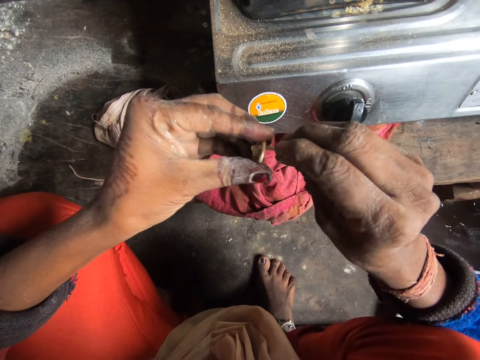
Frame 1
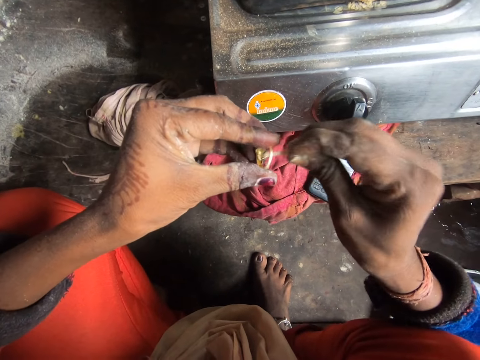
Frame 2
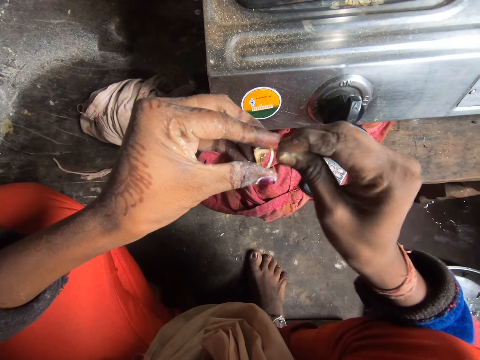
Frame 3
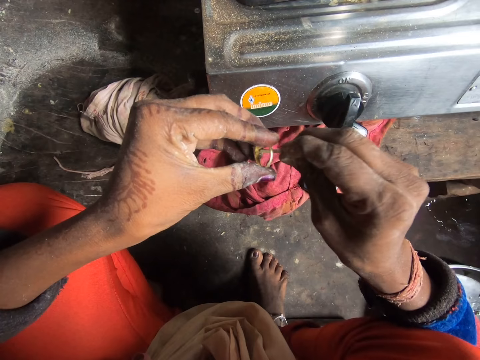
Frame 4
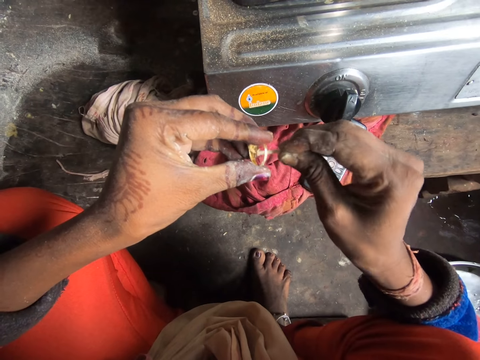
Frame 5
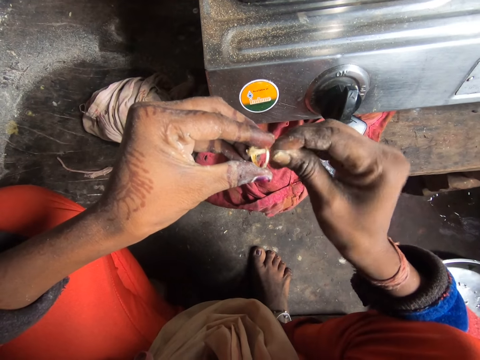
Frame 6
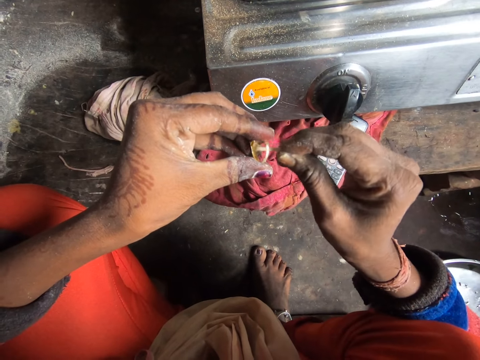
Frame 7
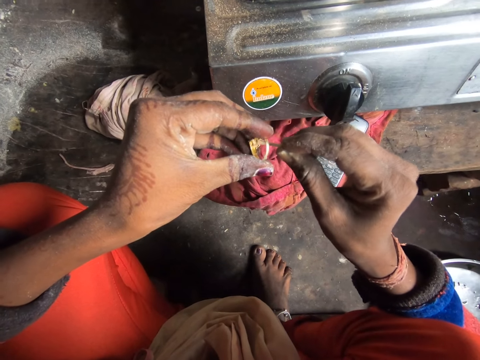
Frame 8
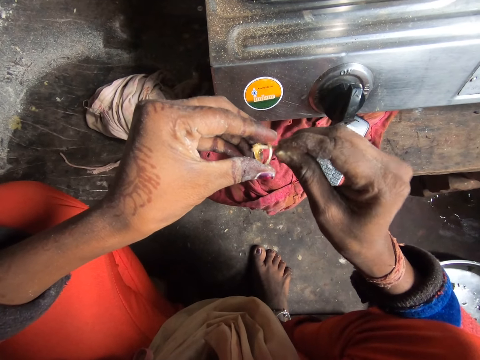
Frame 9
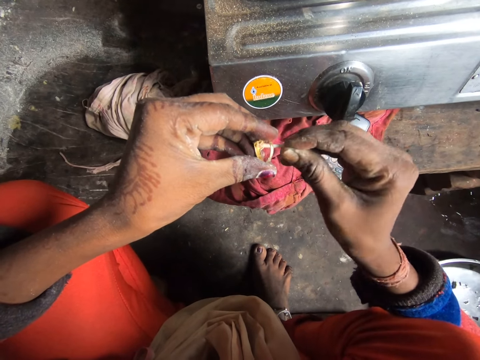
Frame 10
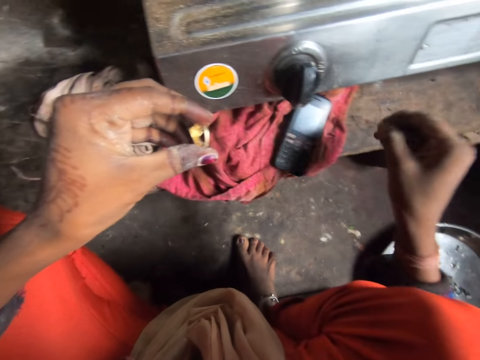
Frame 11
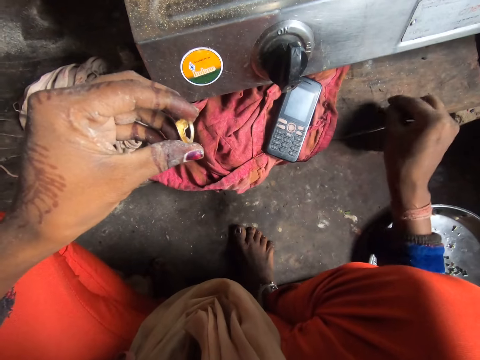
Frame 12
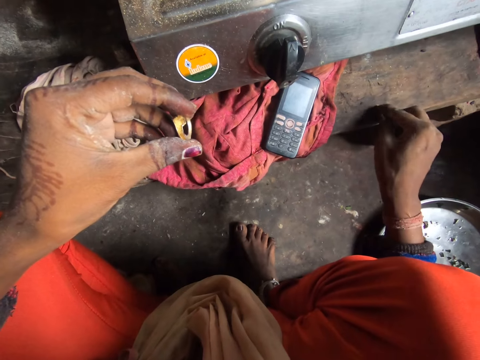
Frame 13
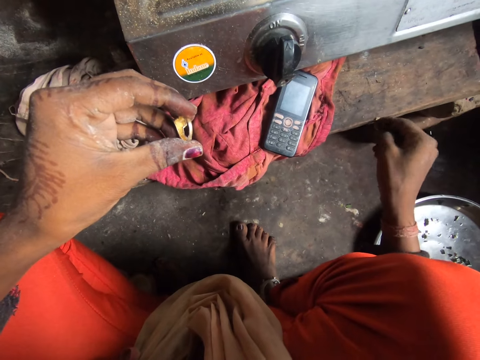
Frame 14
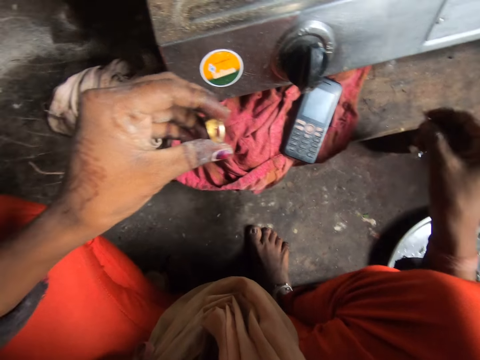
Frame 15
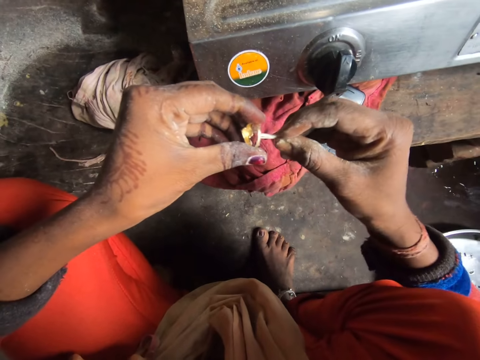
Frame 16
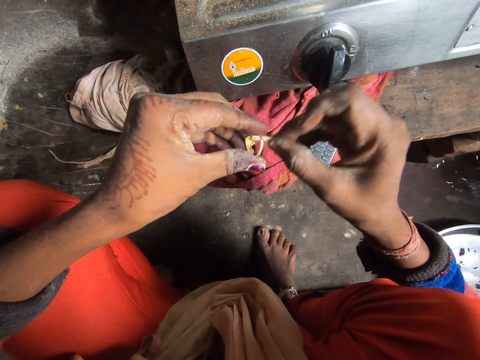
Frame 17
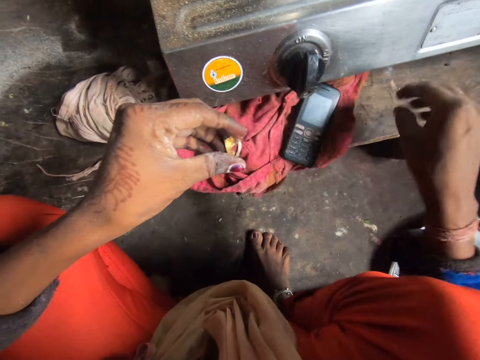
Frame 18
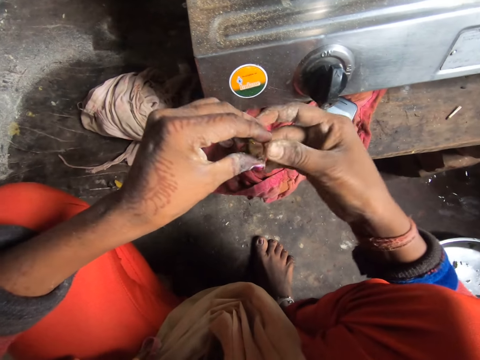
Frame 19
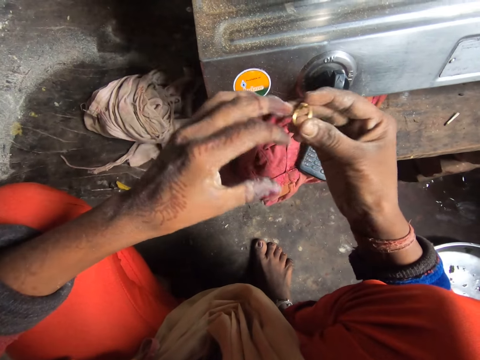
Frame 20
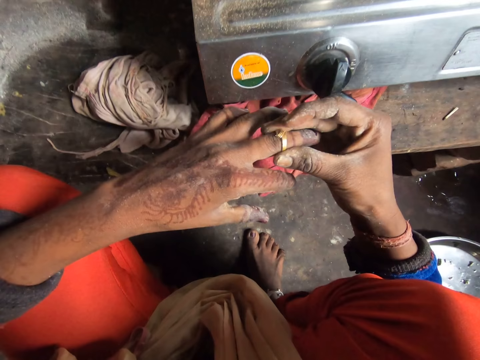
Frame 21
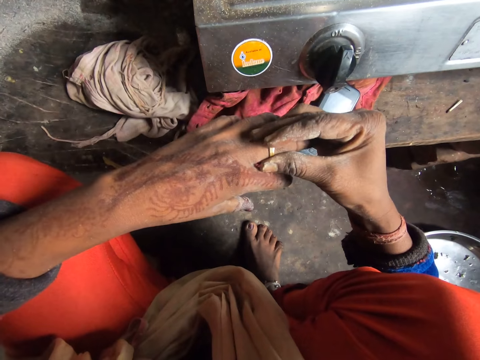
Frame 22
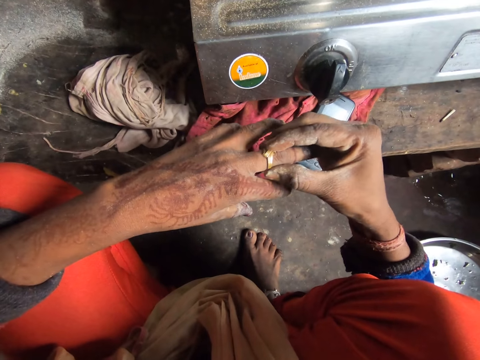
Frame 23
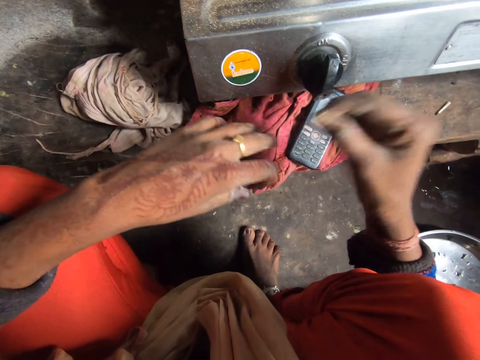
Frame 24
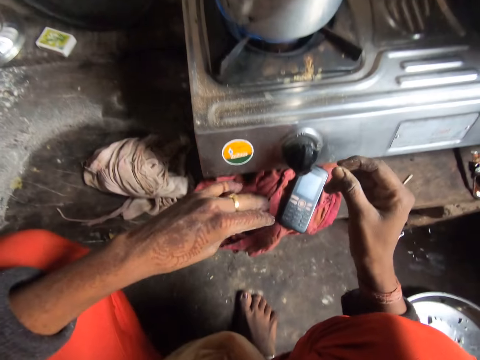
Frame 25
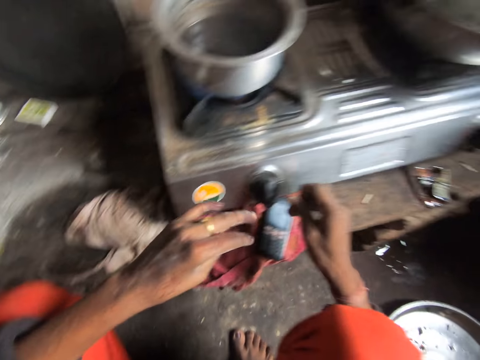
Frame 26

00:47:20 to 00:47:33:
The camera wearer cleans the ring with the stick of match. They drop the dirt on the stick of match on the cabinet. They clean the ring with the stick of match. They drop the stick of match on the floor. They wear the ring.

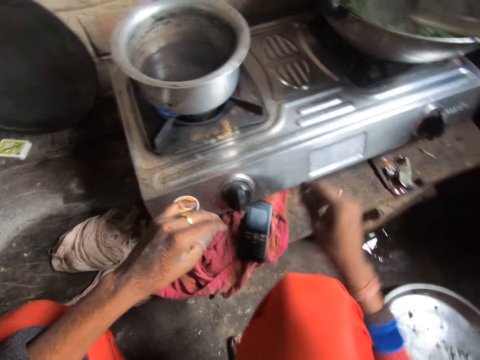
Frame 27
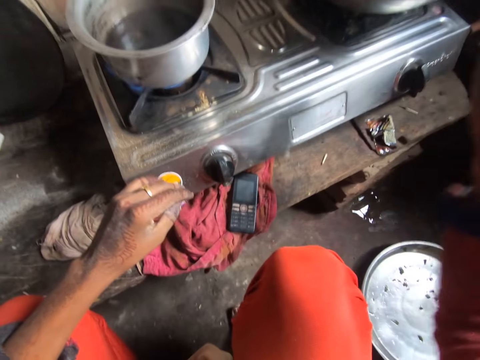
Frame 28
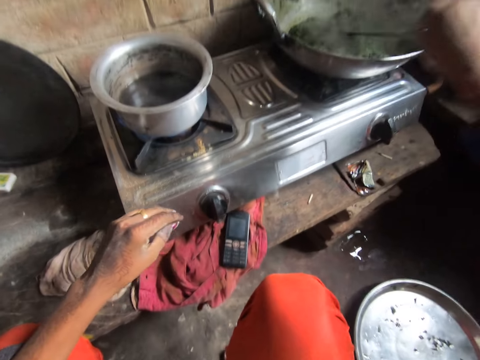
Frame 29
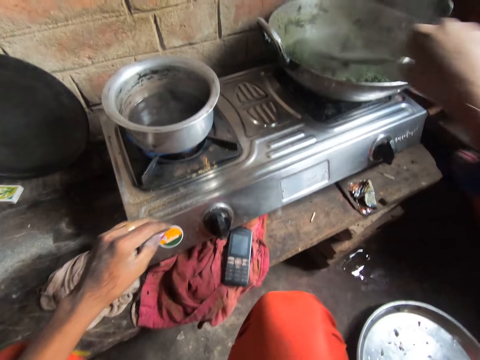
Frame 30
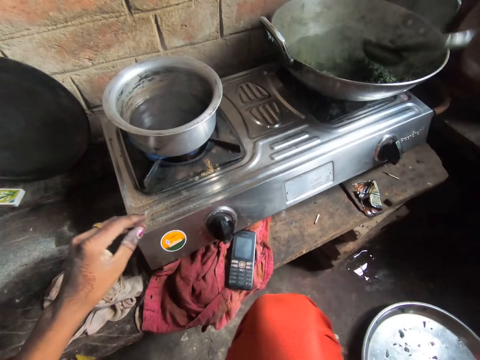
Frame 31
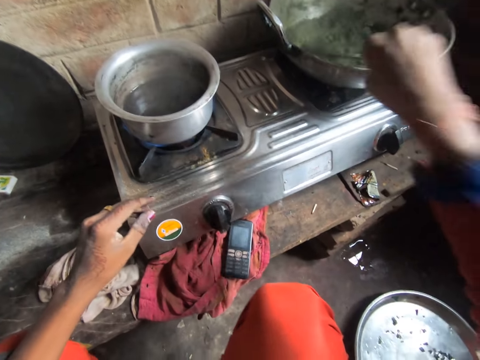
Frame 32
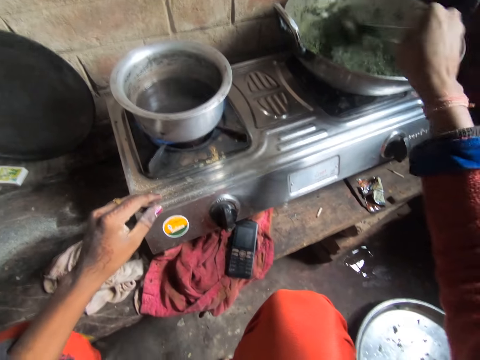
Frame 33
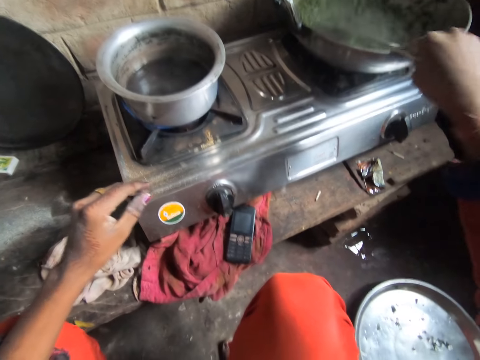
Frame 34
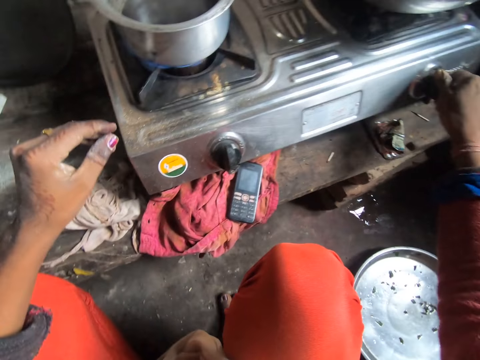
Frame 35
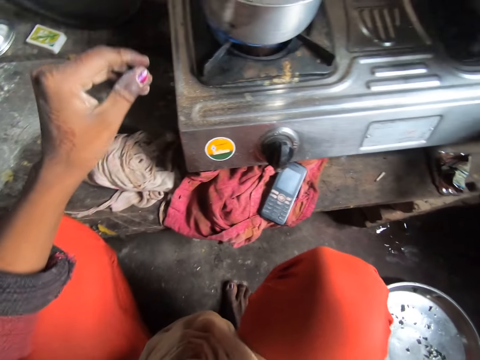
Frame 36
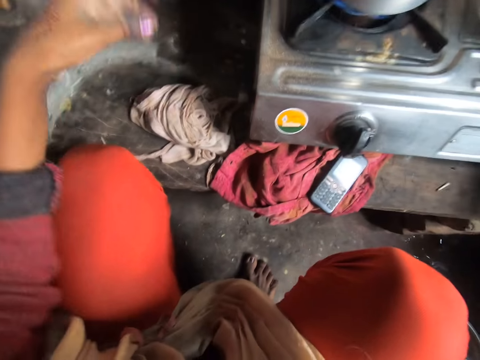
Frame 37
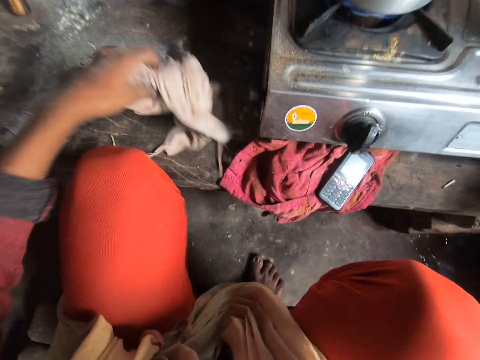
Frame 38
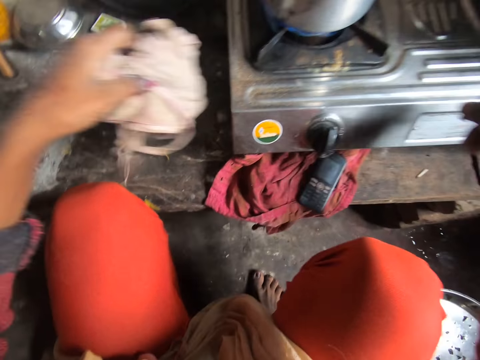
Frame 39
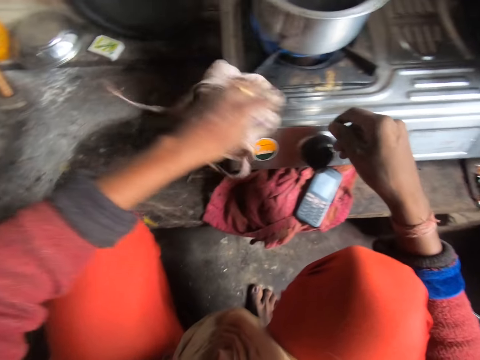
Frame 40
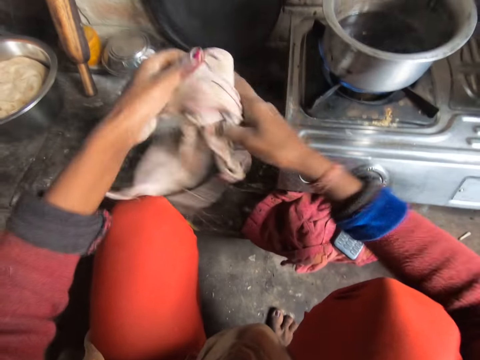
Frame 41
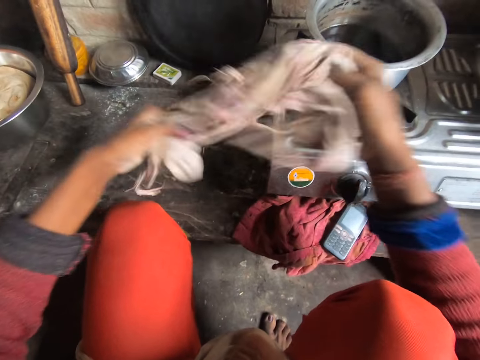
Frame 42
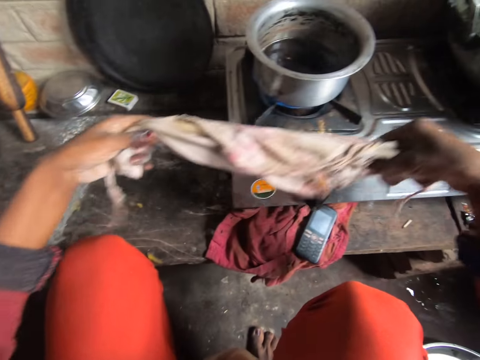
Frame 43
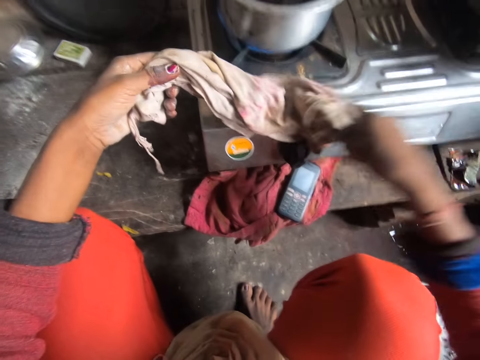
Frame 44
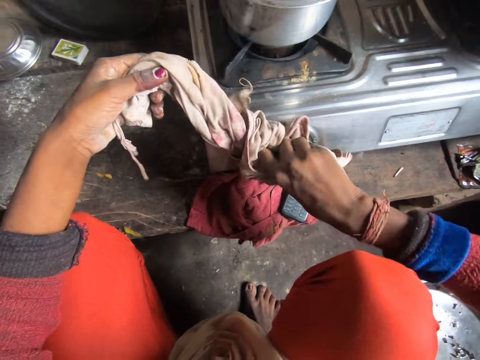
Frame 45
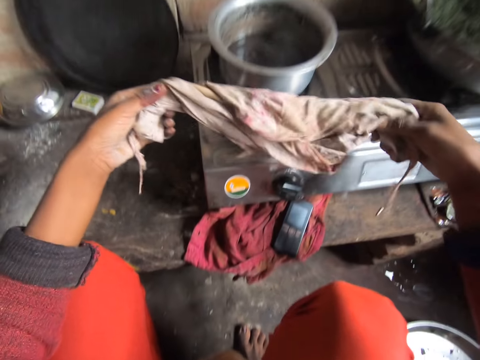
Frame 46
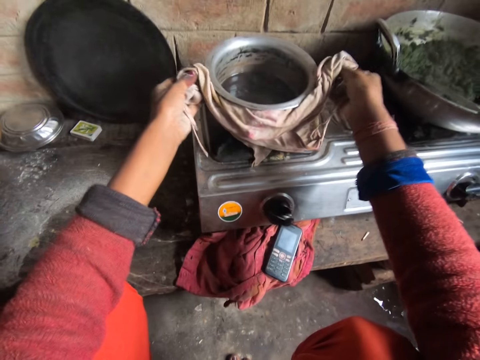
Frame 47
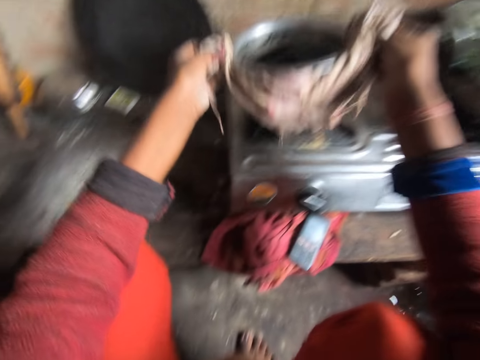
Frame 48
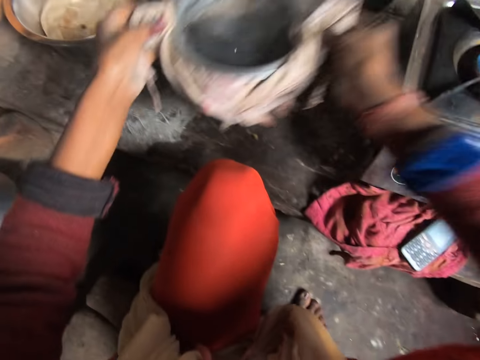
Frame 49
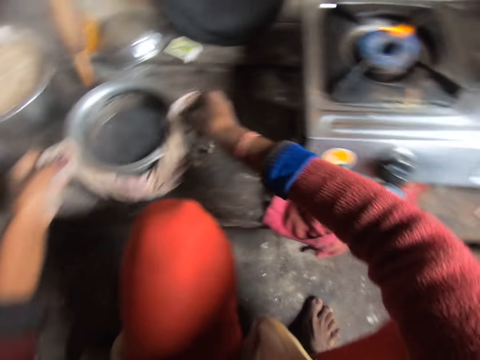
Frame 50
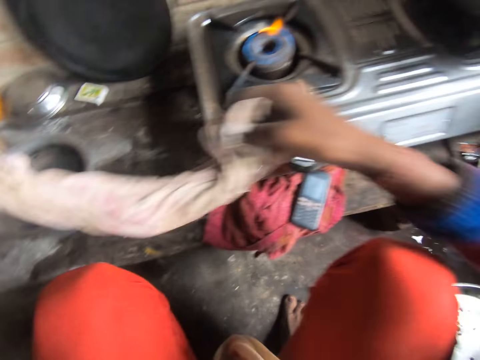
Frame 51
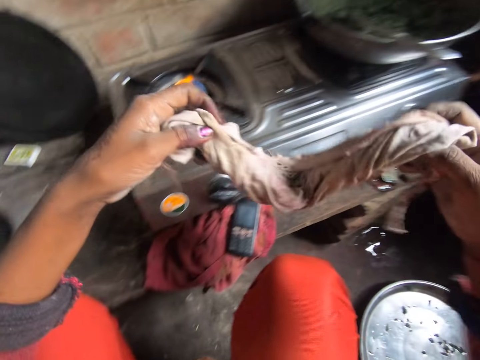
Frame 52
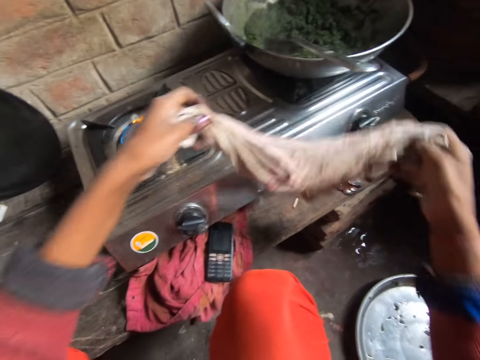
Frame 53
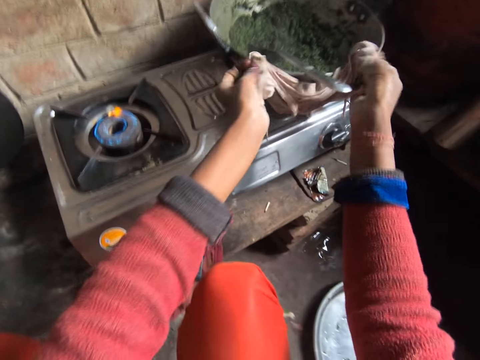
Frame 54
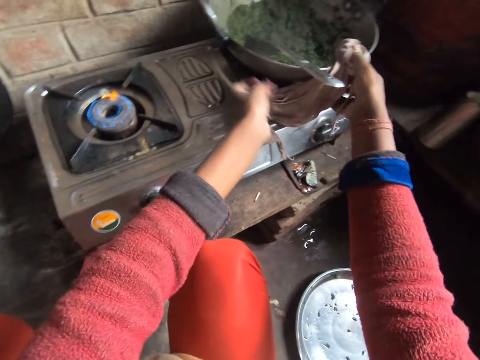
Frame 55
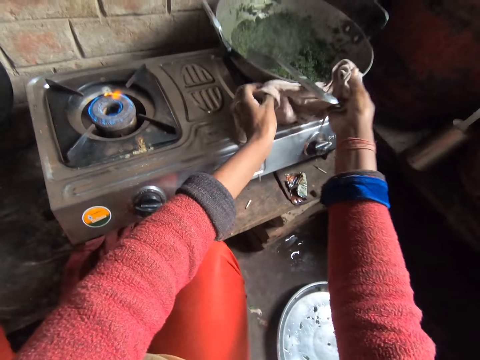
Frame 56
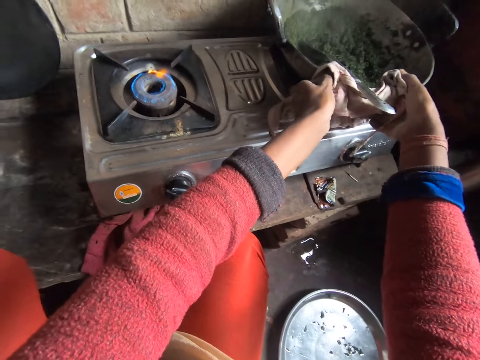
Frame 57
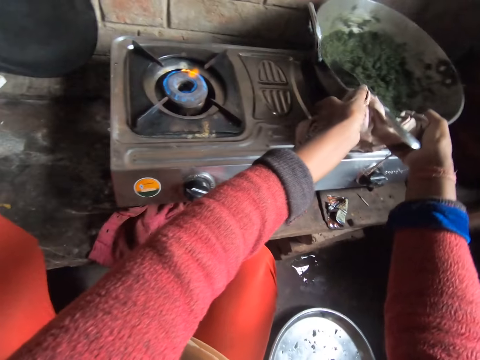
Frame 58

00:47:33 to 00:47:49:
The camera wearer stirs the vegetables in the cooking pan. They turn on the cooker. They pick up a piece of cloth from the cabinet. They wipe the cooker with the cloth. They check the time. They switch off the cooker. They carry the pot from the first phase of the cooker. They drop the pot on the cabinet. They carry a pot from the second phase of the cooker.
